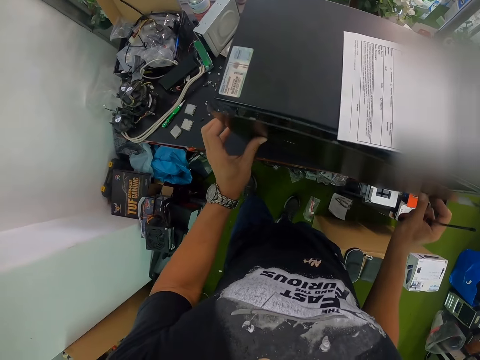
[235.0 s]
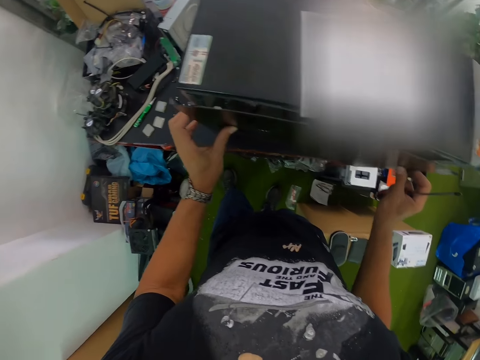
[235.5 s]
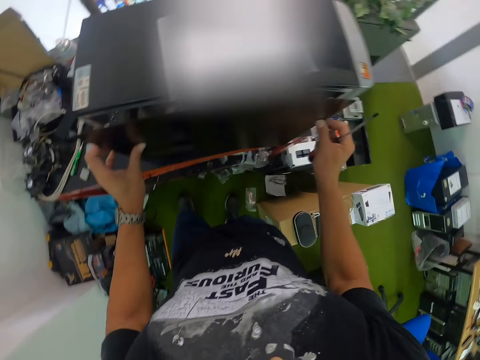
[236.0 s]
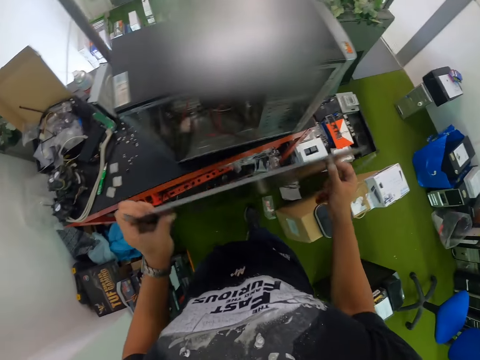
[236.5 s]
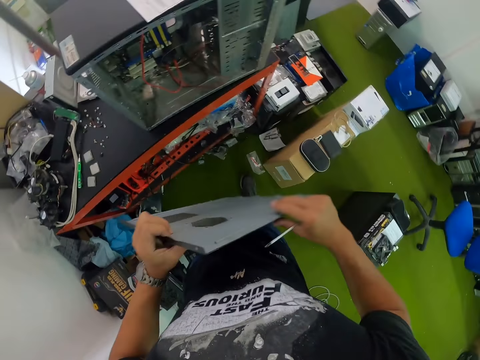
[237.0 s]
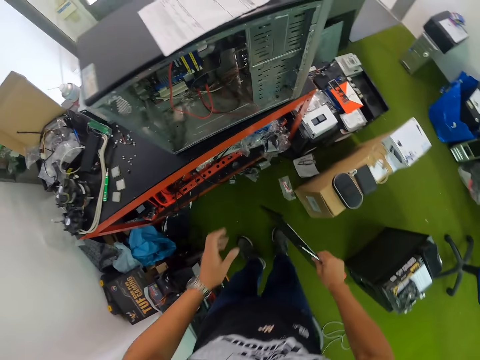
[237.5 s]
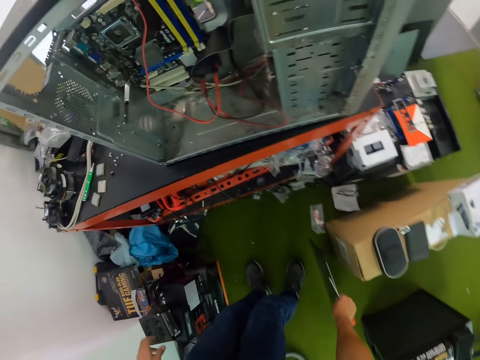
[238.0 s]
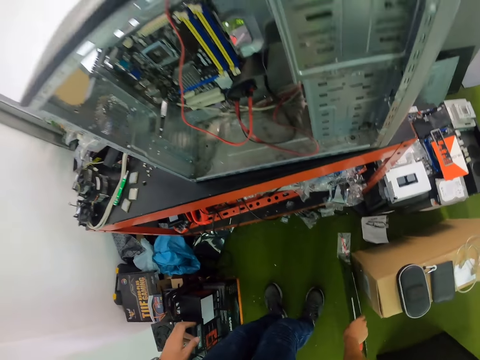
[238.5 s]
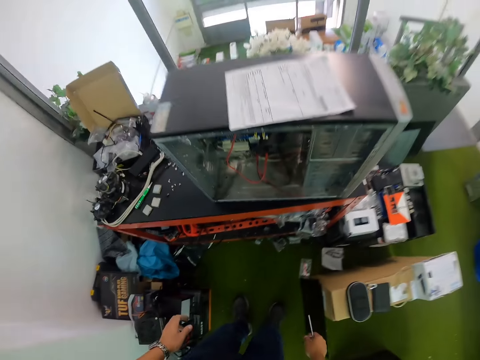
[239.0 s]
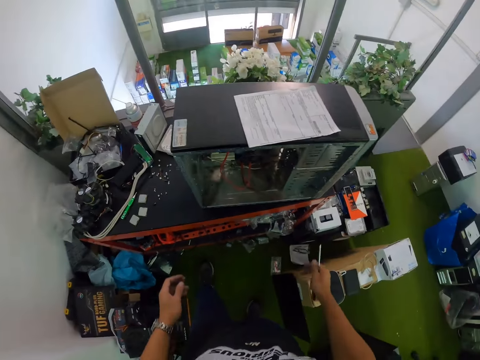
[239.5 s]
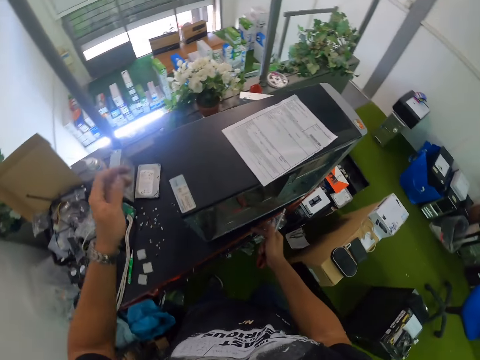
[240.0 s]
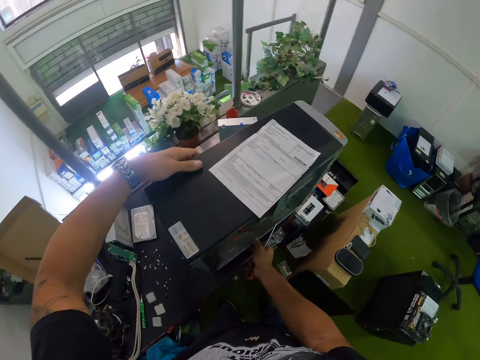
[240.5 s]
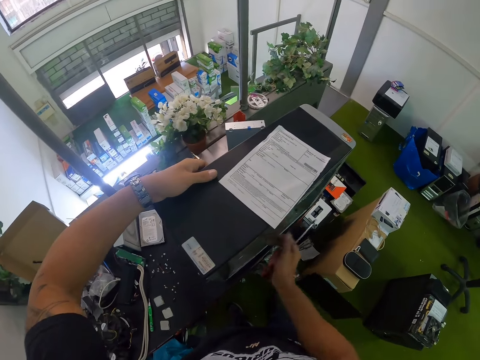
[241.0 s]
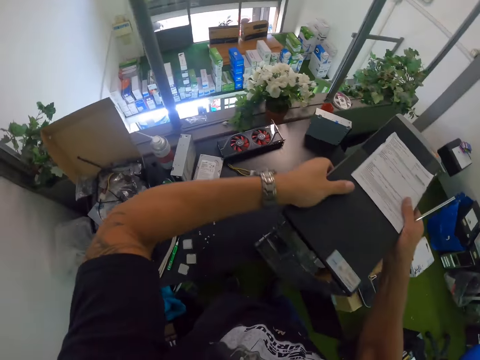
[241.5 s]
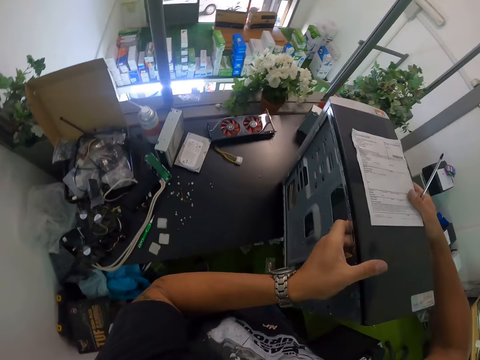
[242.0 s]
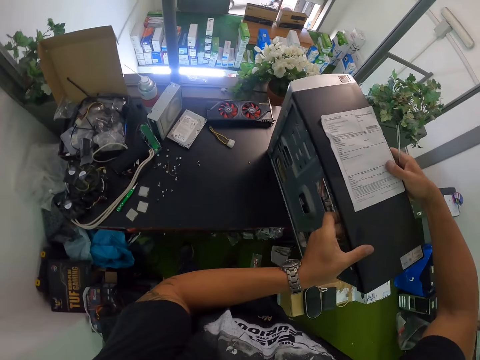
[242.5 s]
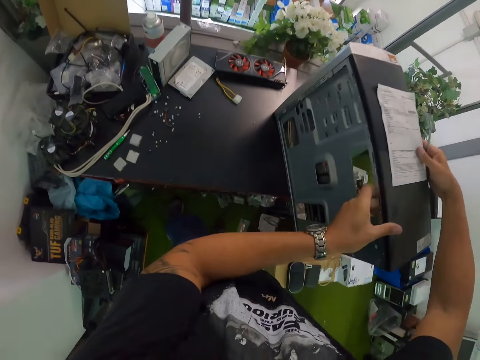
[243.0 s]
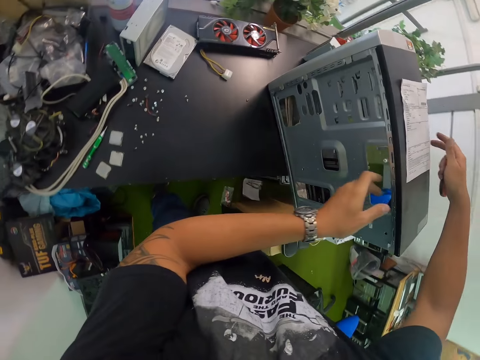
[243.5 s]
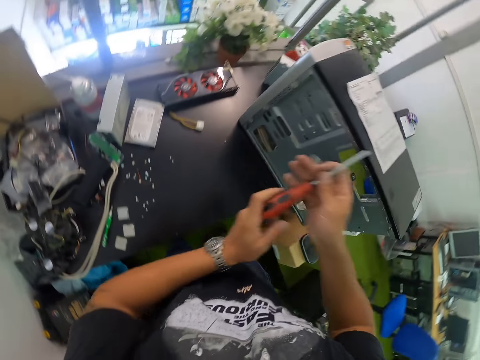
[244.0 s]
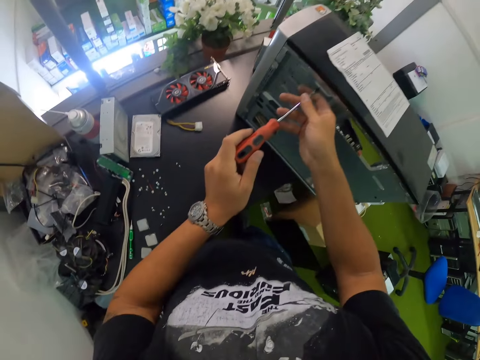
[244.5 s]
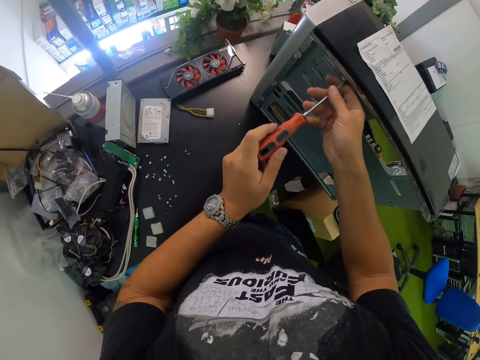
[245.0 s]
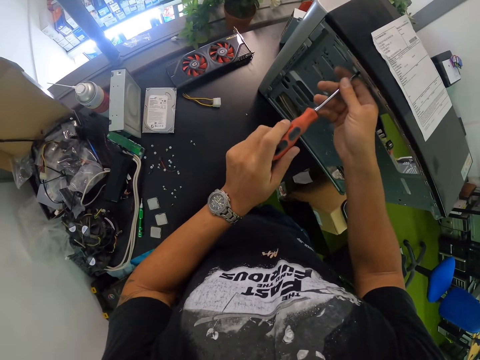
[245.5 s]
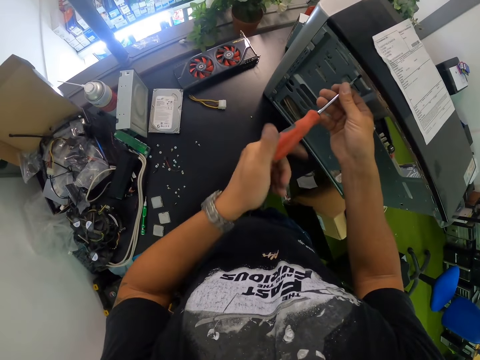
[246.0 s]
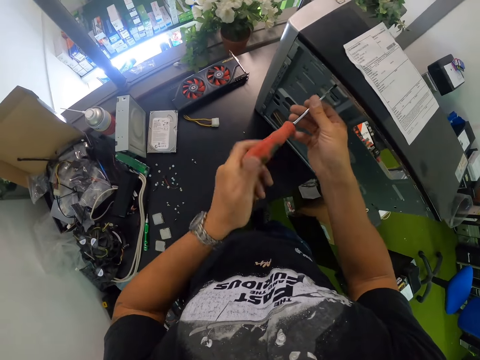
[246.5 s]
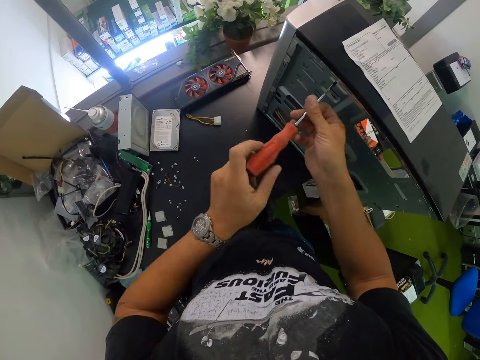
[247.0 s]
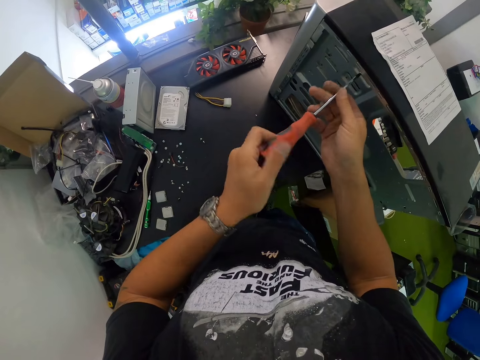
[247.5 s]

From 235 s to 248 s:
The camera wearer removes the CPU cover from the CPU. He puts the CPU cover on the ground with his right hand. He turns the computer case on the table. He adjusts the CPU on the table with both hands. He passes the screwdriver in his right hand to his left hand. He loosens a screw on the CPU with the screwdriver in his left hand.

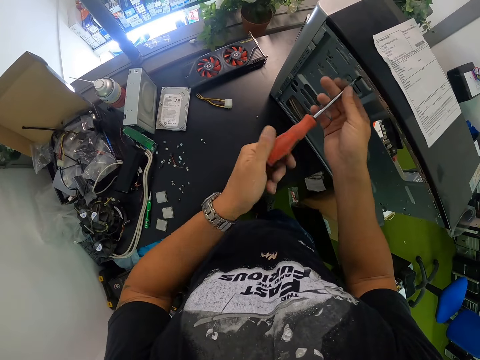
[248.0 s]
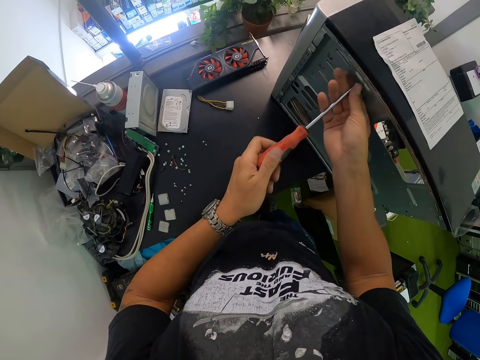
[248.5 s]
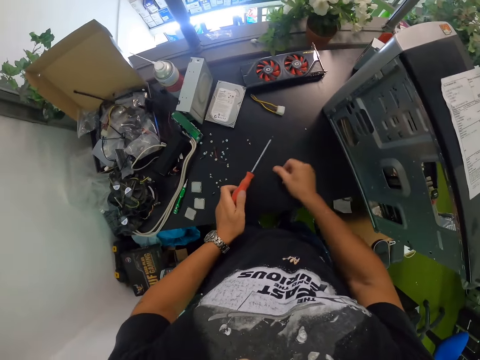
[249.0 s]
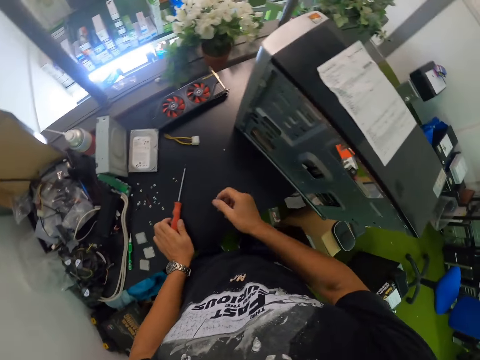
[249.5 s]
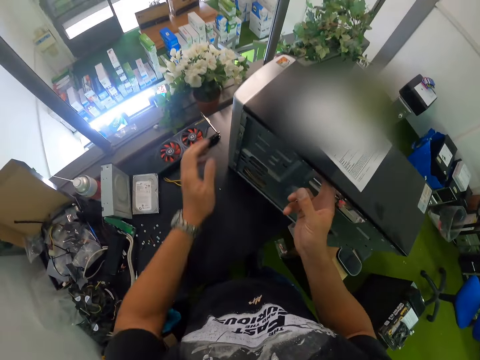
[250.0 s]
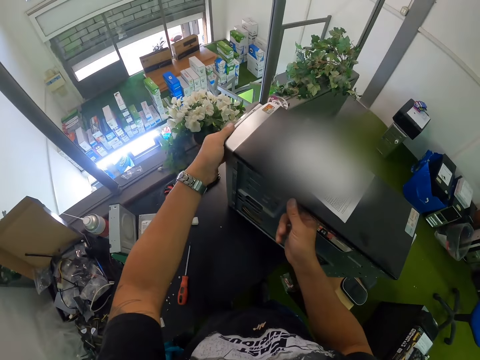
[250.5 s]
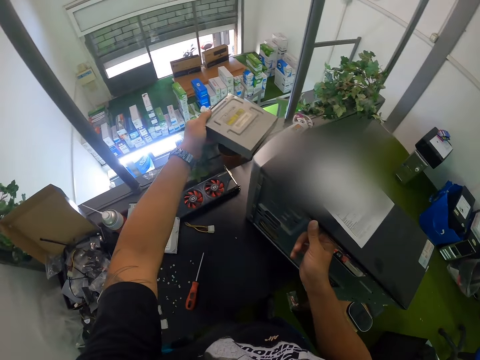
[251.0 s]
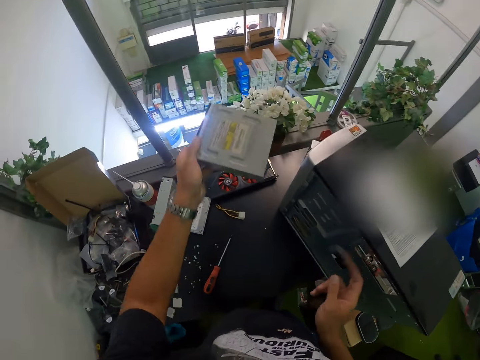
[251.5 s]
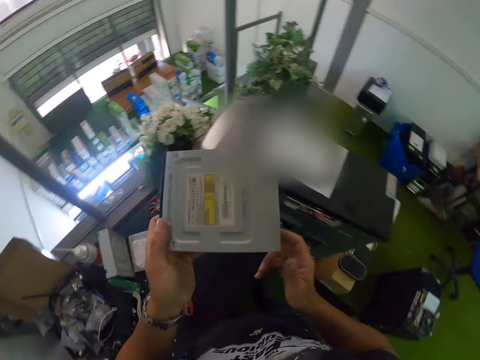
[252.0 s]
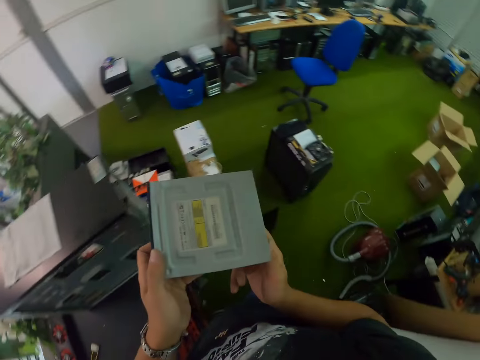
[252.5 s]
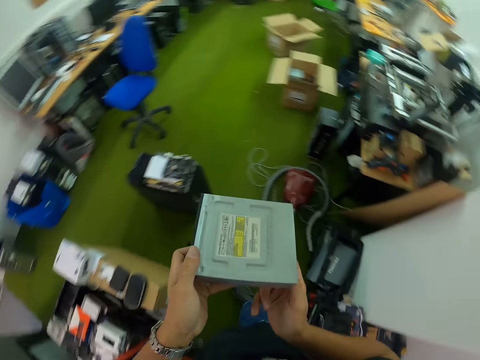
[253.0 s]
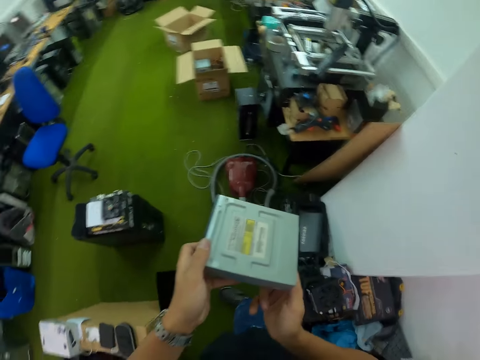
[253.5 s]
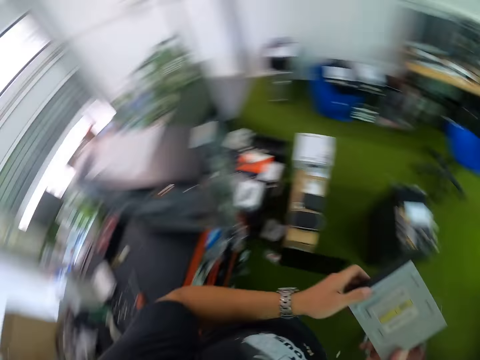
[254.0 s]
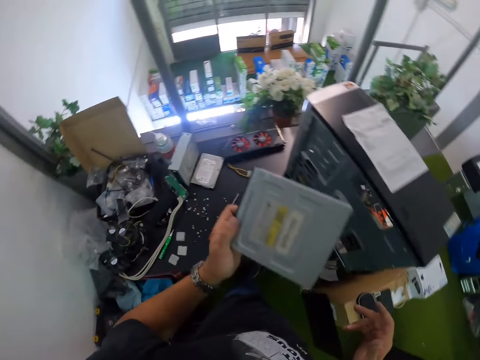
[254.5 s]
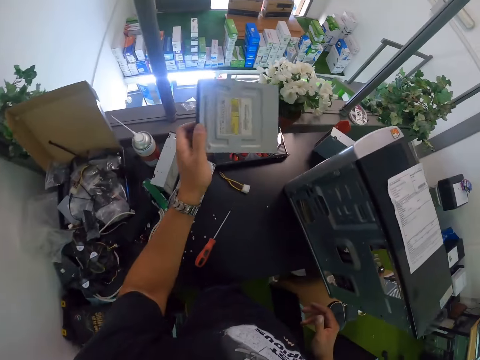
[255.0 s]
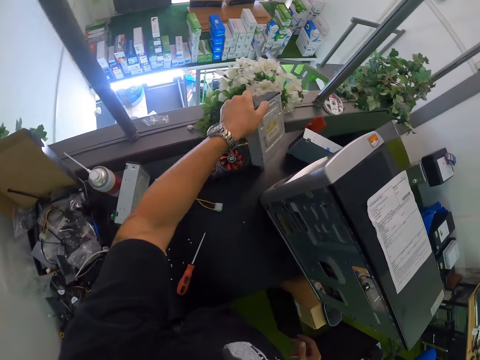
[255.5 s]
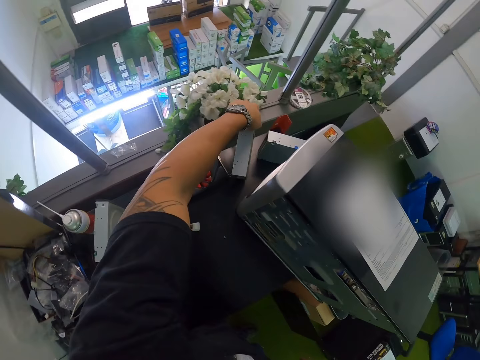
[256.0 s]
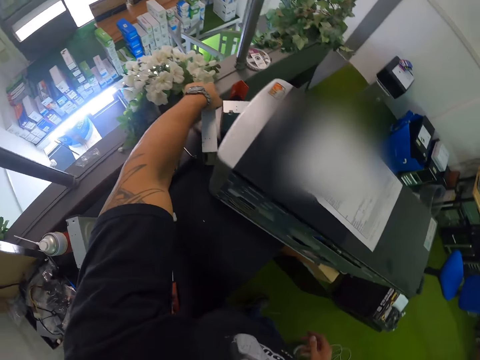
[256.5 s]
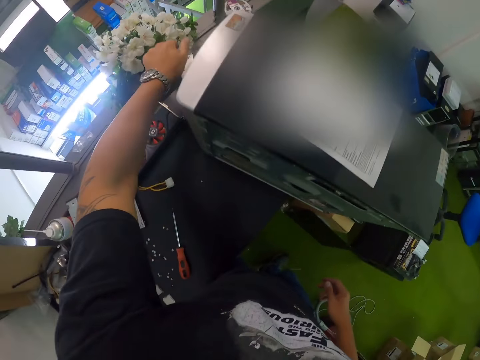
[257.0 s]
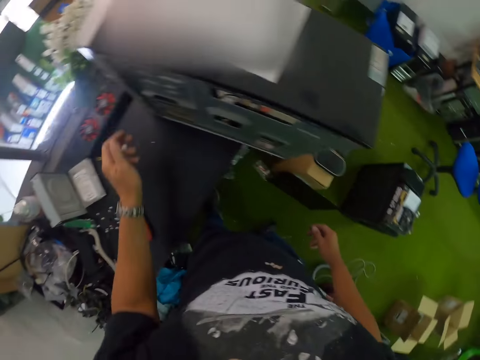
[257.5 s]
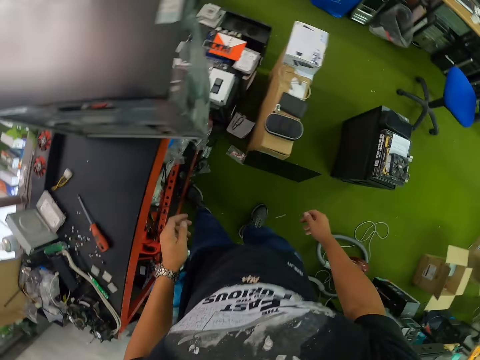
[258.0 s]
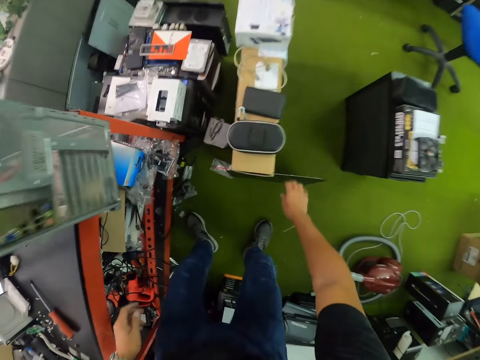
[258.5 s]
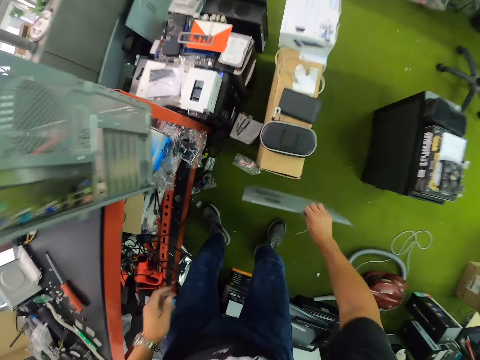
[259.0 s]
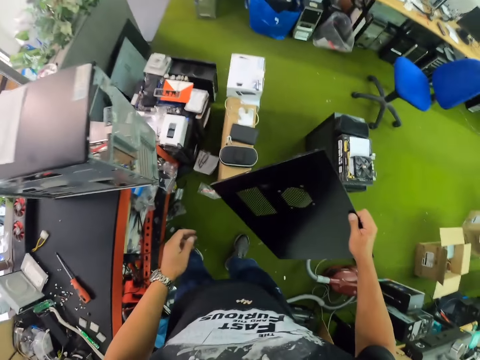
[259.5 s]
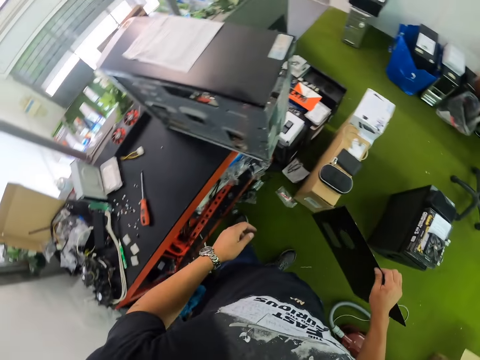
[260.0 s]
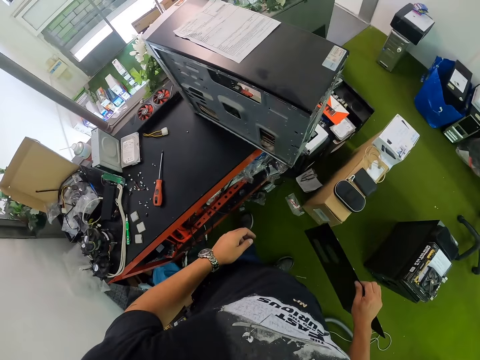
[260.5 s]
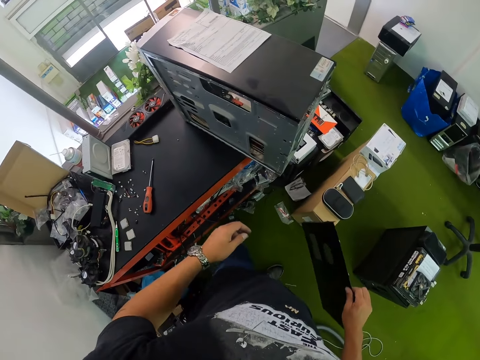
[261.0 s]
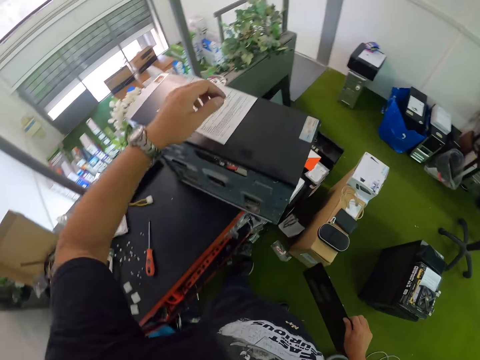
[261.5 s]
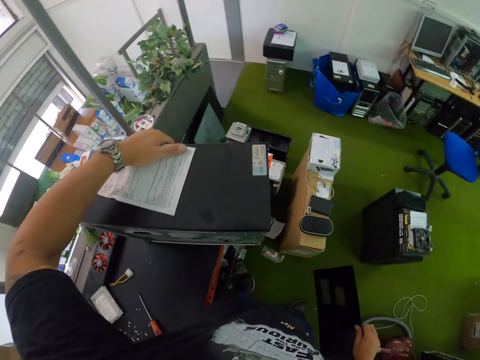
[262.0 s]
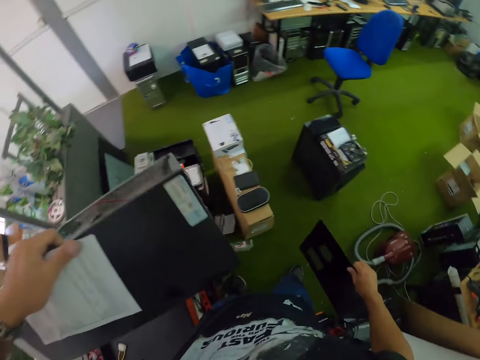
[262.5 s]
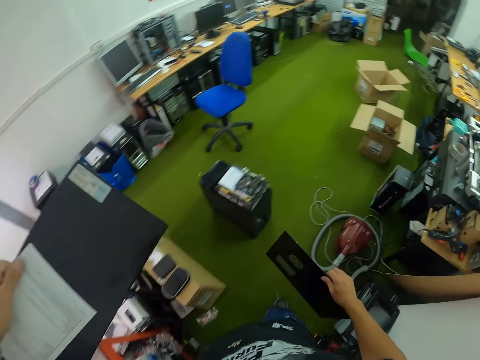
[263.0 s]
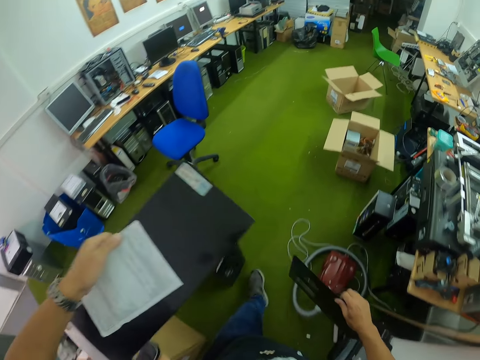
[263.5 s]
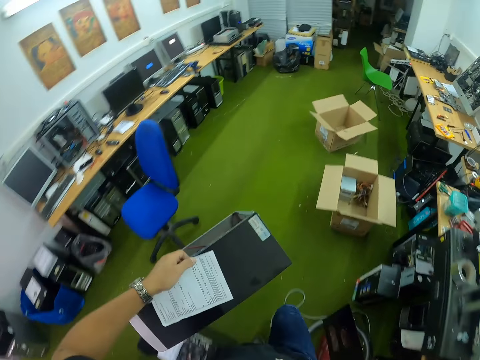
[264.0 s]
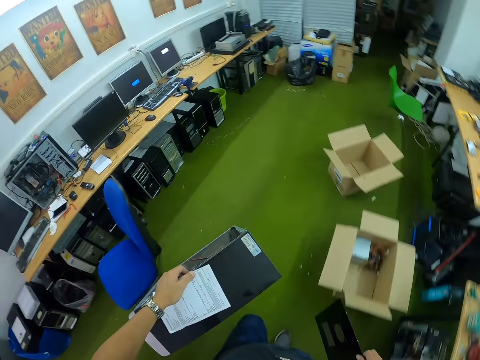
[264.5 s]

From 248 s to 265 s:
The camera wearer removes the screw on the CPU with his right hand. He puts the screw in his right hand on the table. He puts the screwdriver in his left hand on the table. He pushes out the CD ROM in the CPU with his right hand. He removes the CD ROM with his left hand. He holds the CD ROM with both hands. He puts the CD ROM on the table with his left hand. He picks up the CPU cover on the ground with his right hand. He picks up the CPU on the table with his left hand. He walks to the wall shelf in the workshop.
